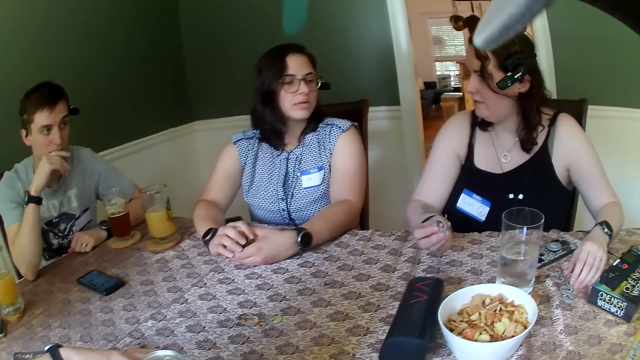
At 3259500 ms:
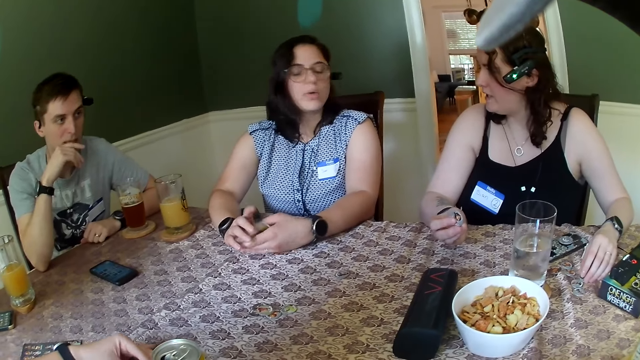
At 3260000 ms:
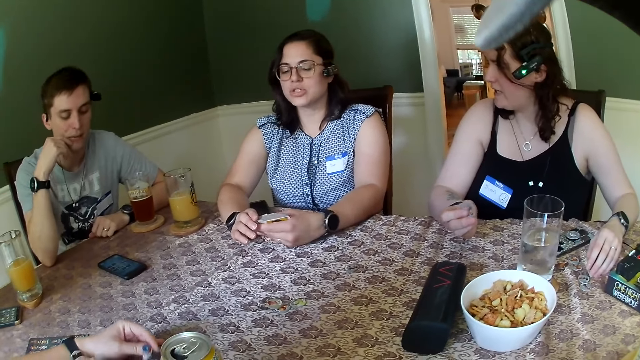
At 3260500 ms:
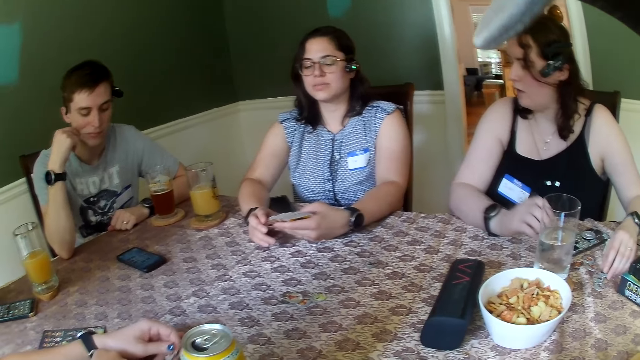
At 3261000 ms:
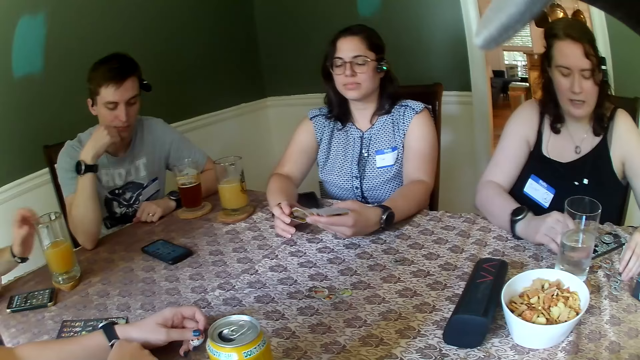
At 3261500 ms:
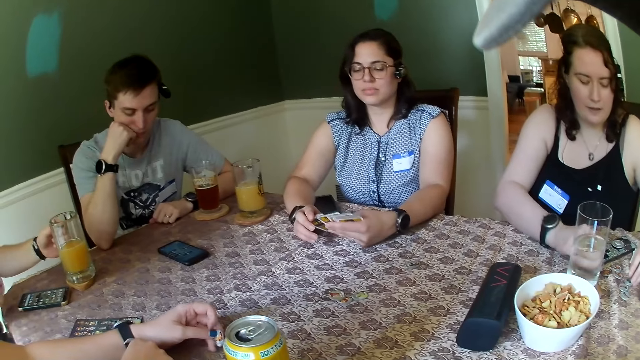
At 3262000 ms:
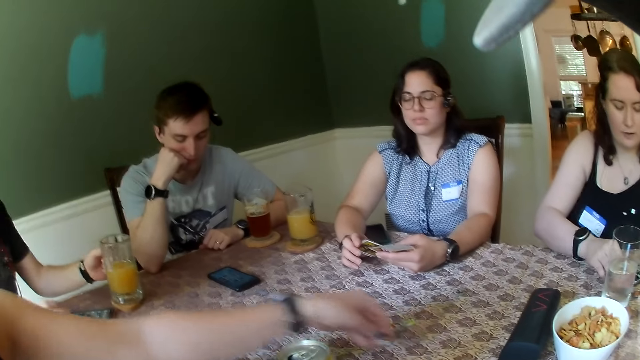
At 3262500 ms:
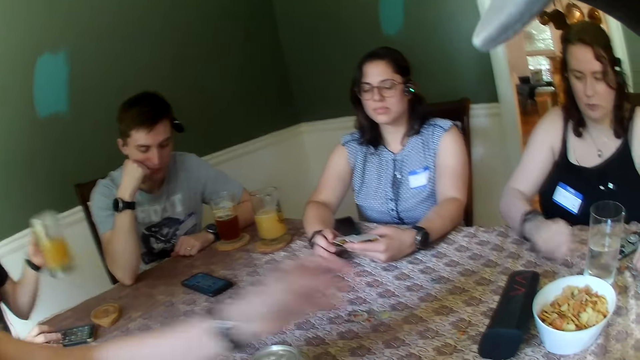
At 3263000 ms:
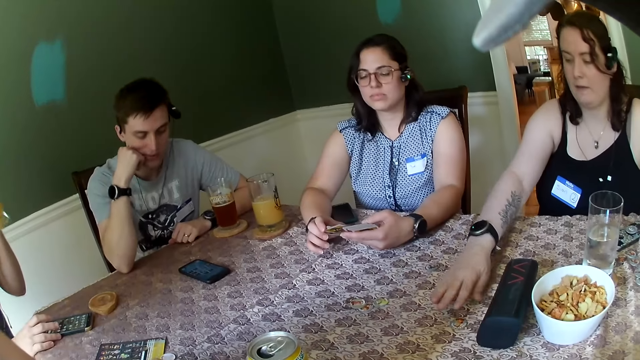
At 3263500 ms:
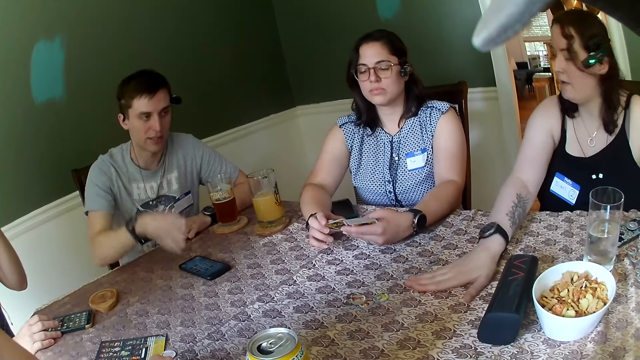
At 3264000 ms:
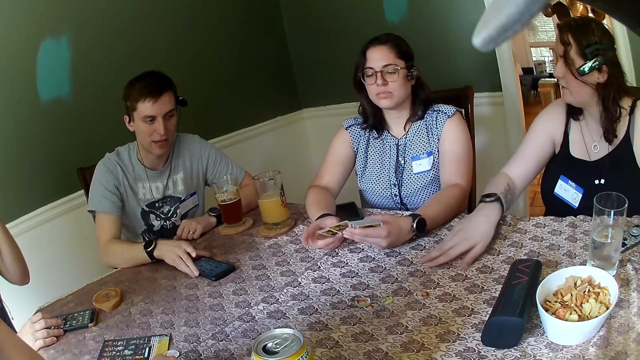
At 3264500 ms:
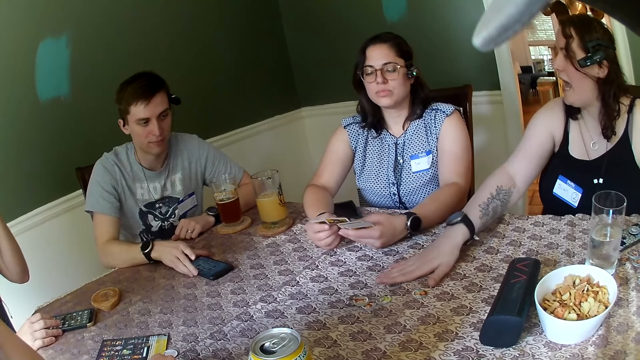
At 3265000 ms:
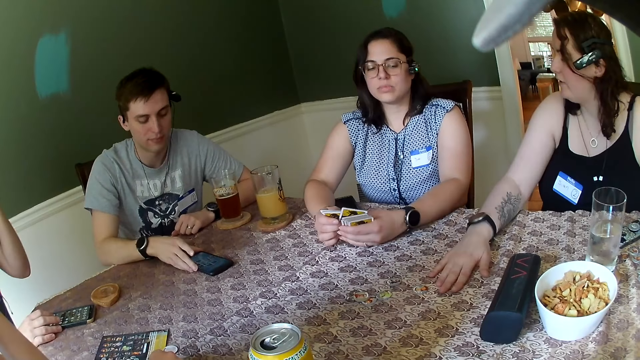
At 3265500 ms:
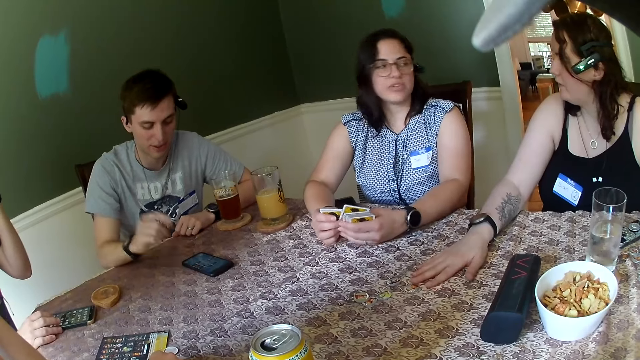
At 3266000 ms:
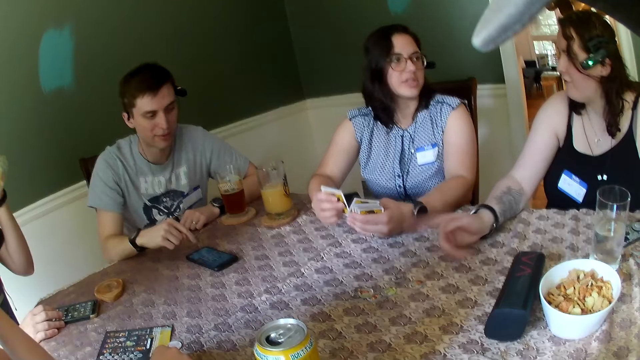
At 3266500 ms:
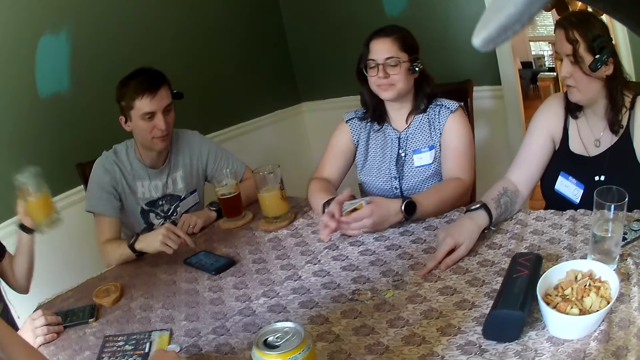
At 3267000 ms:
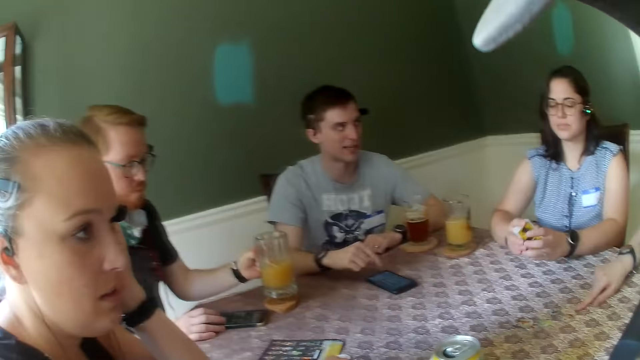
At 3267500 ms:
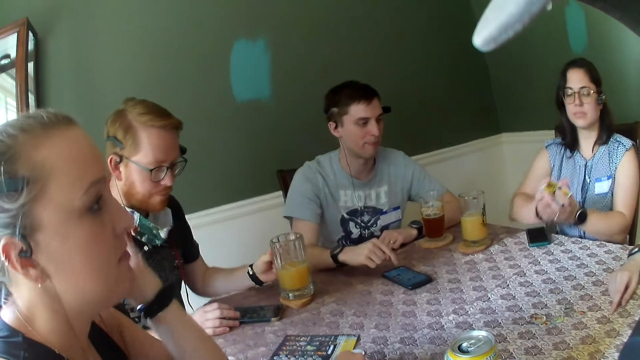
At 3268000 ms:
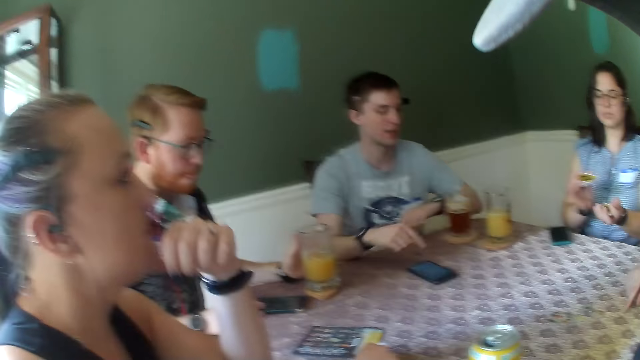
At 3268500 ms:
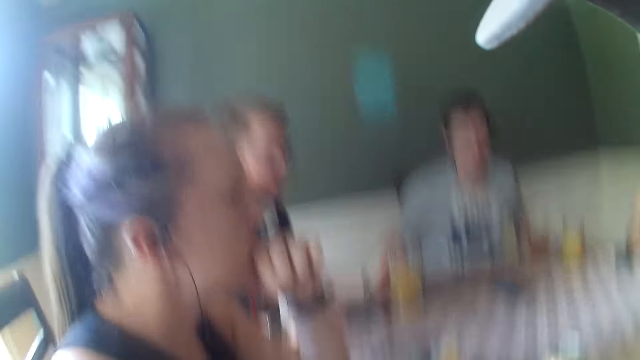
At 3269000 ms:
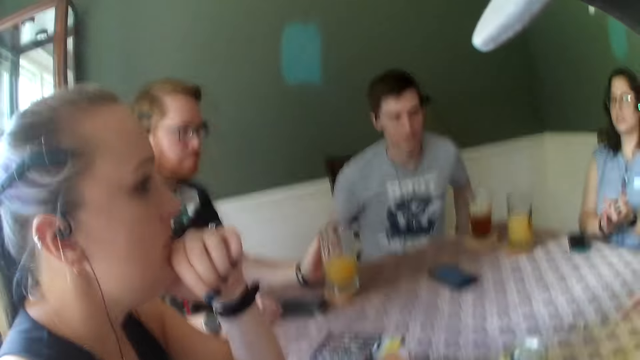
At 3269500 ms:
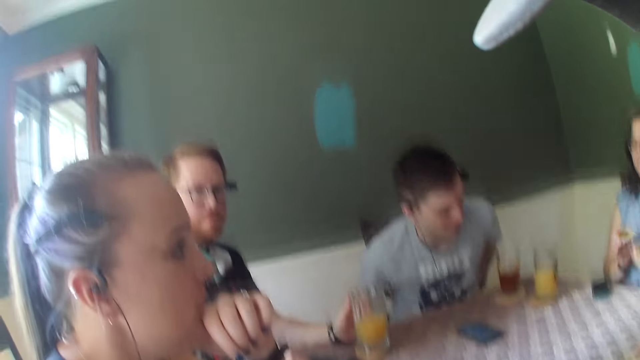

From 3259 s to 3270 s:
The second man picks up a glass of juice on the table with his right hand. The third woman throws a coin on the table with her left hand. The first woman moves the coin on the table with her right hand. The first man touches the phone on the table with his right hand. The second man places the glass of juice on the table with his left hand. The second woman shuffles the cards with both hands.

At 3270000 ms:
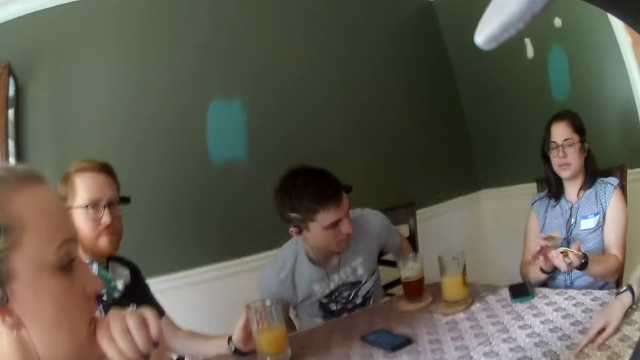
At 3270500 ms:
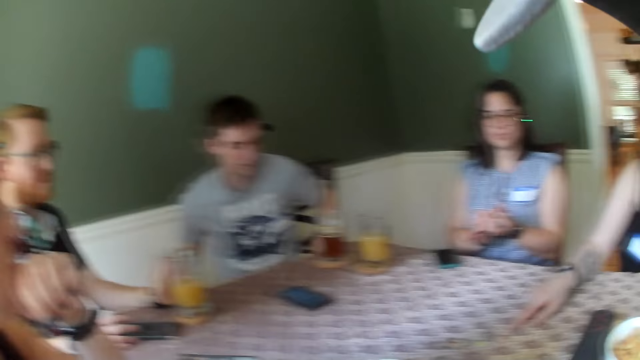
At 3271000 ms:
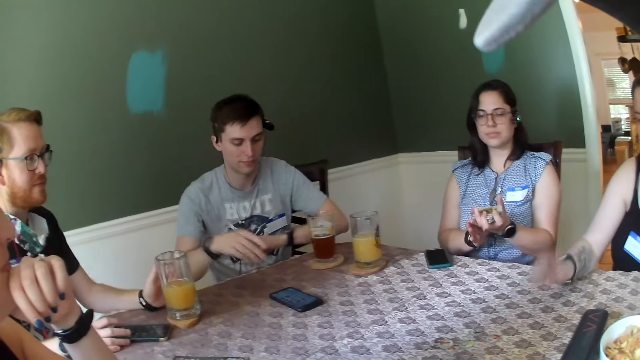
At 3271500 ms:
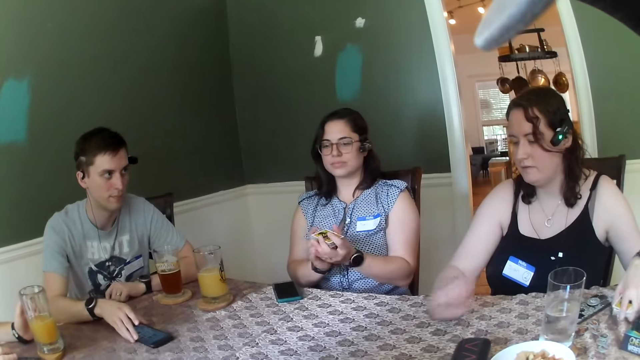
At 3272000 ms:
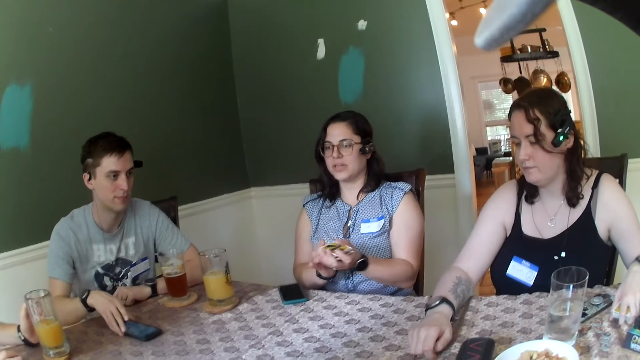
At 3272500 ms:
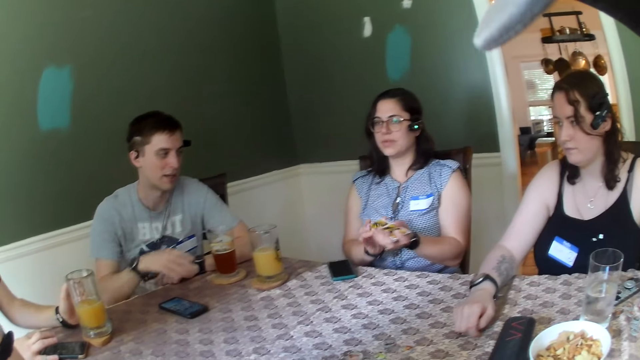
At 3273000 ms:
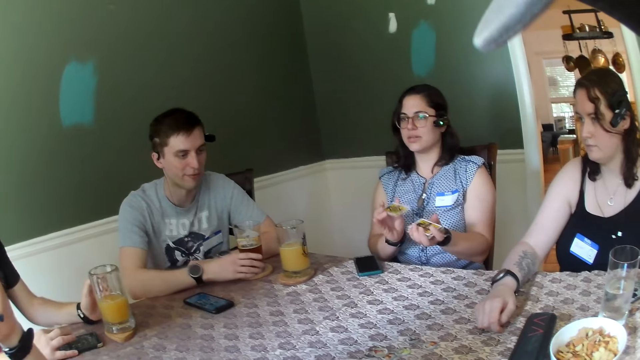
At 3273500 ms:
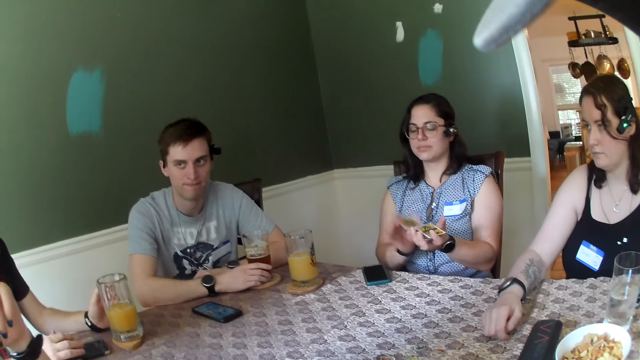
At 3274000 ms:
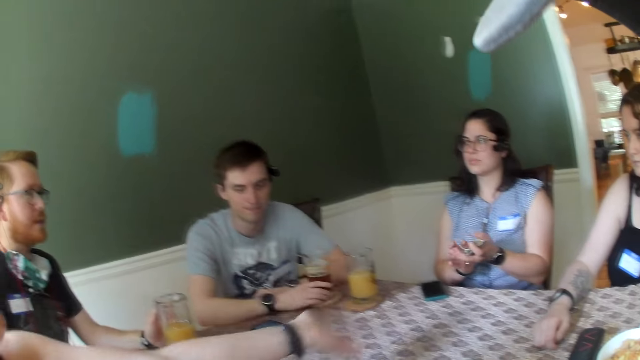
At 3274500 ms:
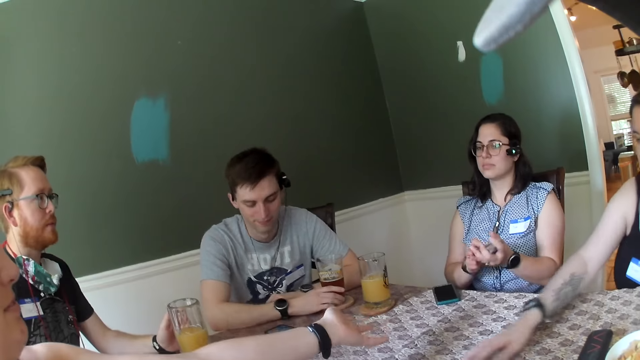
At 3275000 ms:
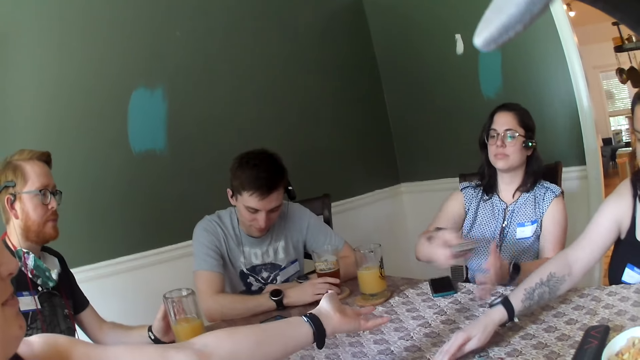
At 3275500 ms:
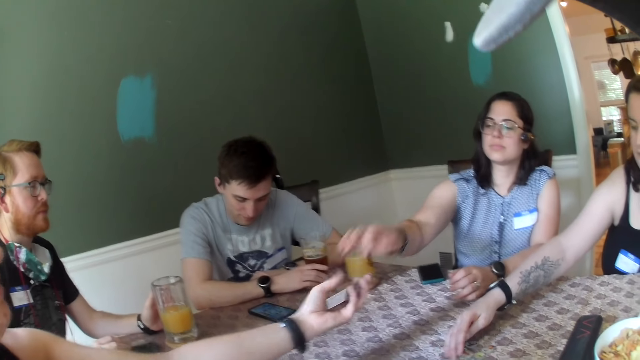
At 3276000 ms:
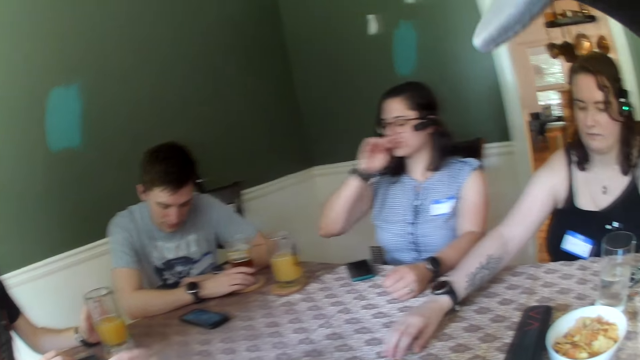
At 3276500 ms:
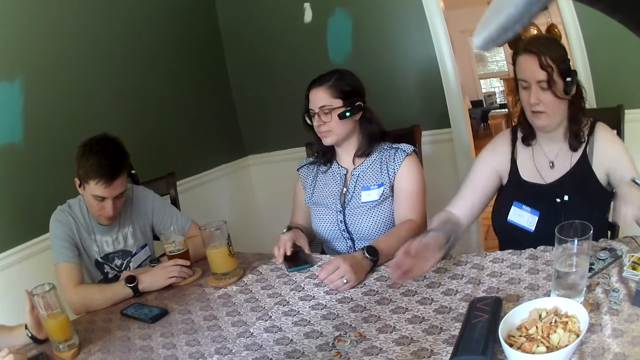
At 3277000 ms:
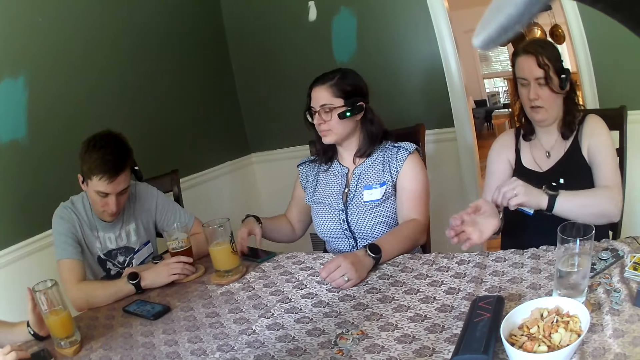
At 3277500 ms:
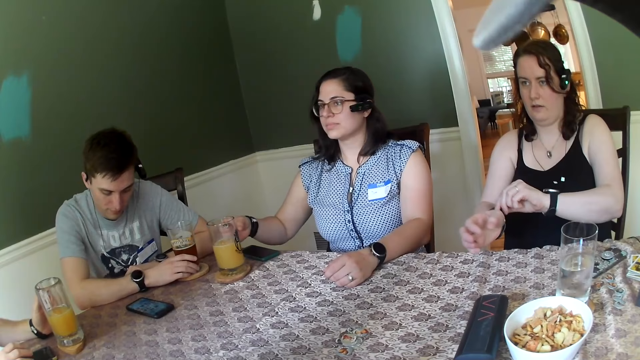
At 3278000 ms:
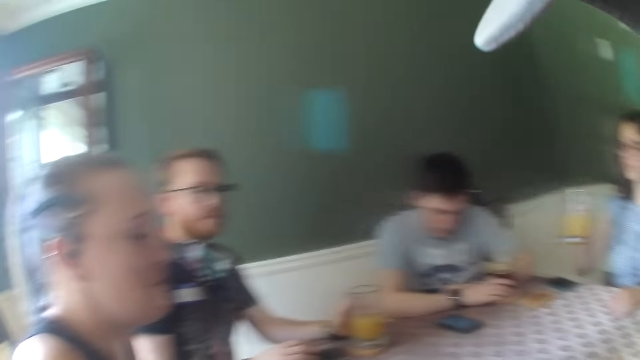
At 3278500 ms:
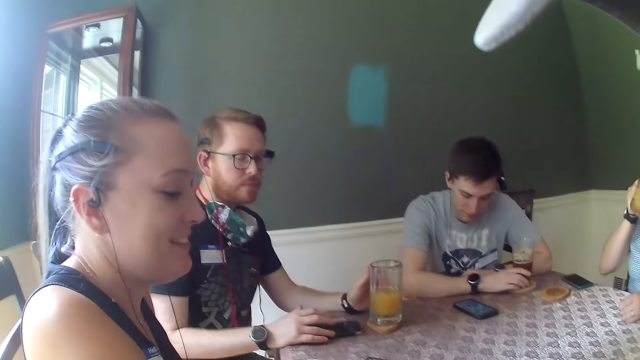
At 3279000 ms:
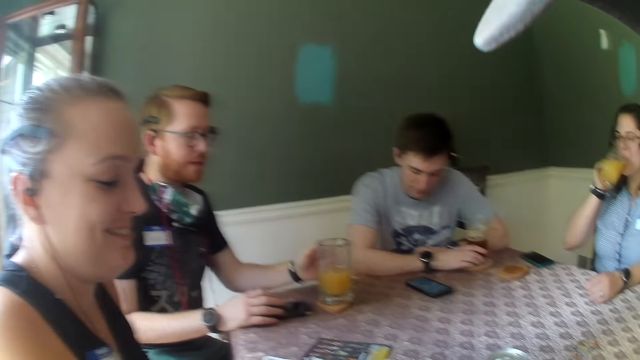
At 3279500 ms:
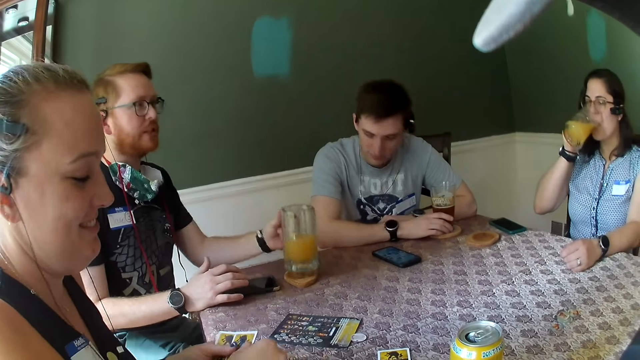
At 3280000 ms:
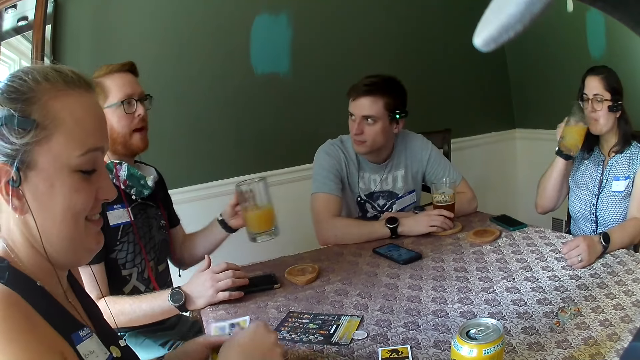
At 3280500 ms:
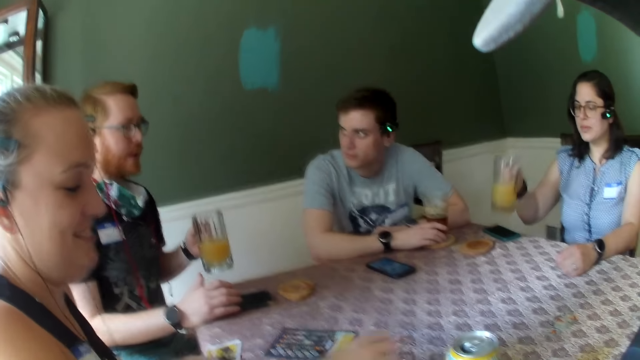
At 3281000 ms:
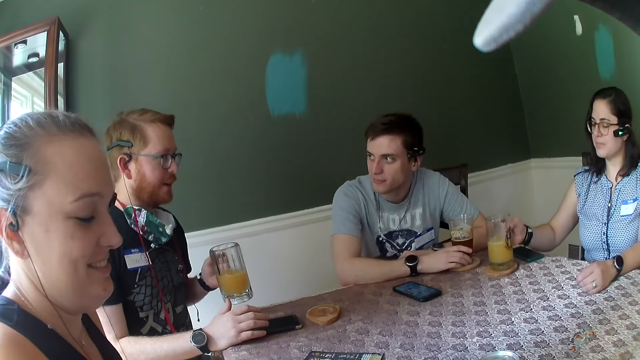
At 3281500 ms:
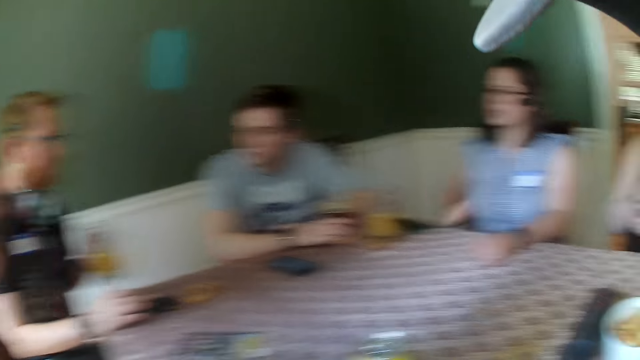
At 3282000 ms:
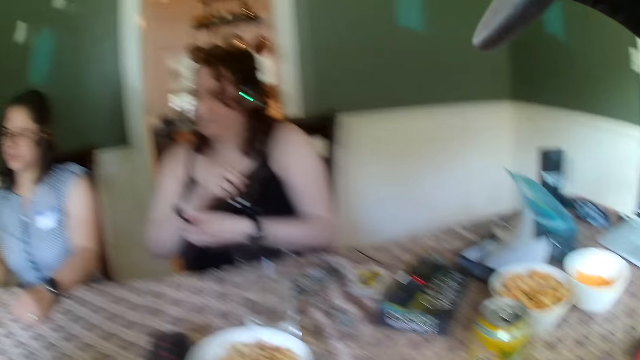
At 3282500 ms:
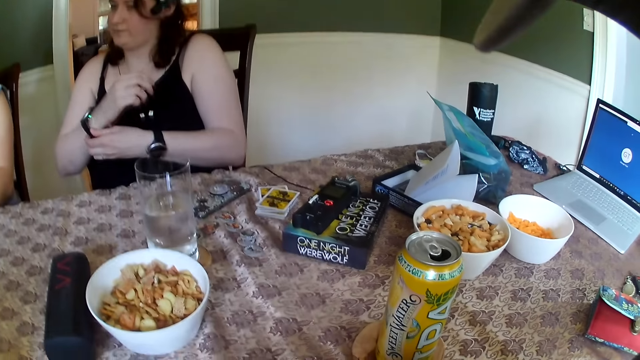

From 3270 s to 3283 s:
The first man moves the phone on the table with his right hand. The first woman places her right hand on the table. The first man touches a glass of beer on the table with his right hand. The second woman gives the cards to the third woman with her right hand, touches her nose with her right hand, and moves her phone on the table with her right hand. The first woman touches a wristwatch on her right hand with her left hand. The second woman picks up a cup of juice from the table with her right hand and drinks the cup of juice from the table with her right hand. The second man picks up the cup of juice on the table with his right hand. The second woman places the cup of juice from the table with her right hand.
